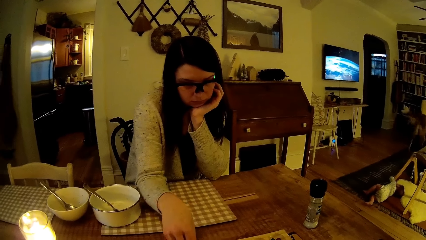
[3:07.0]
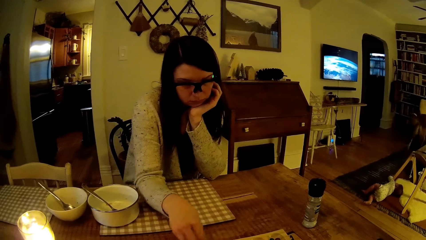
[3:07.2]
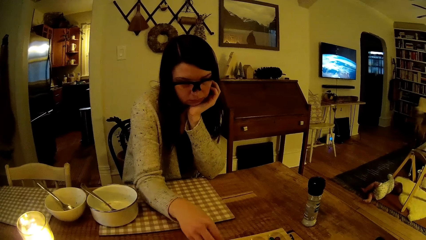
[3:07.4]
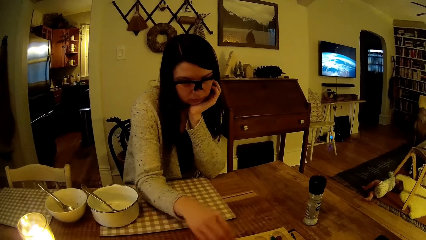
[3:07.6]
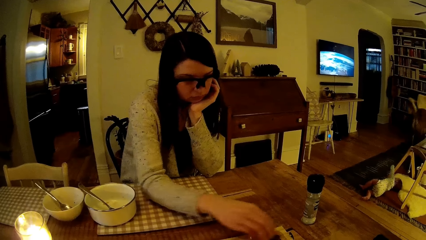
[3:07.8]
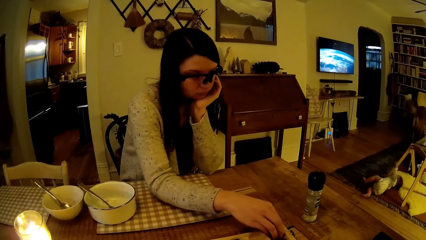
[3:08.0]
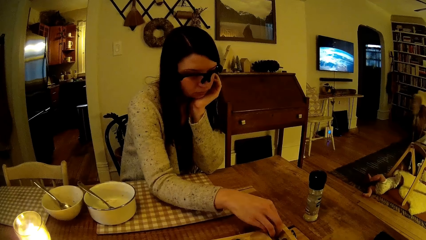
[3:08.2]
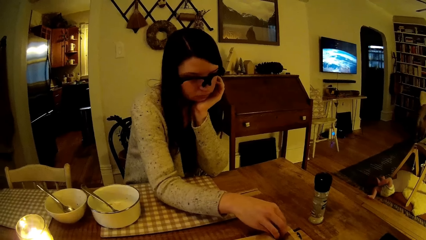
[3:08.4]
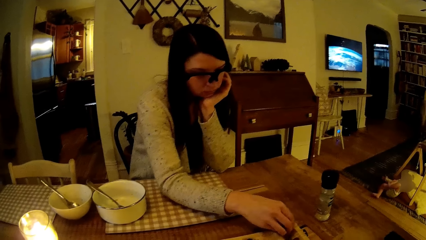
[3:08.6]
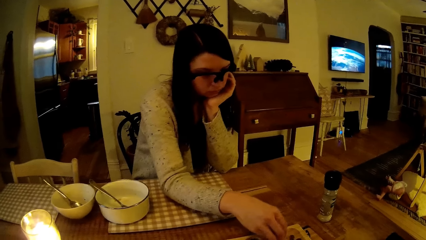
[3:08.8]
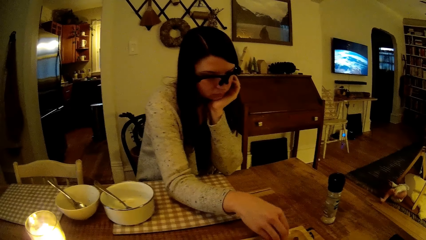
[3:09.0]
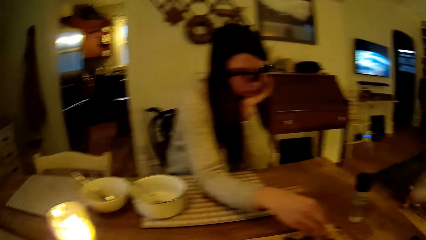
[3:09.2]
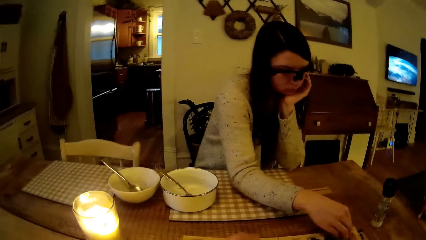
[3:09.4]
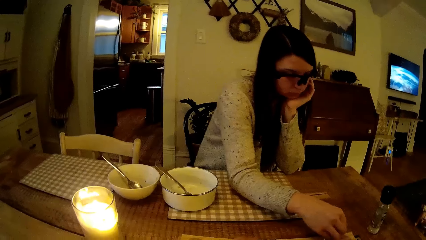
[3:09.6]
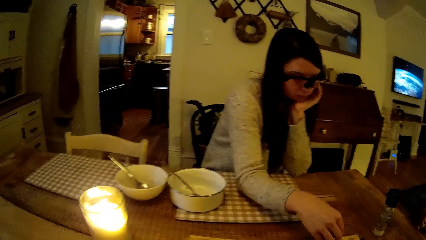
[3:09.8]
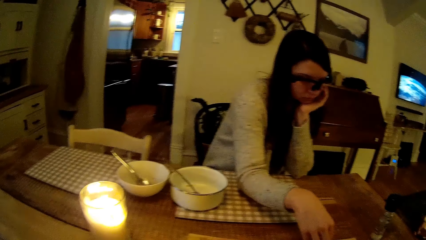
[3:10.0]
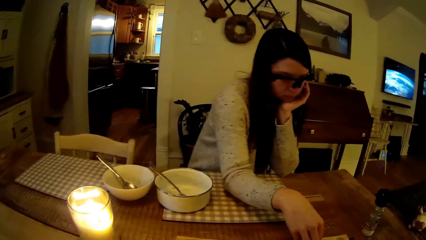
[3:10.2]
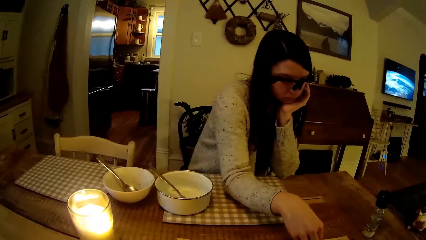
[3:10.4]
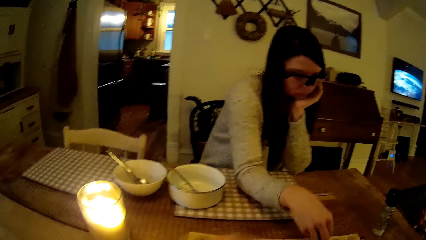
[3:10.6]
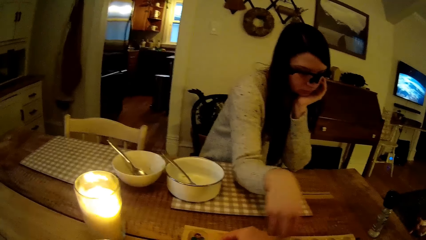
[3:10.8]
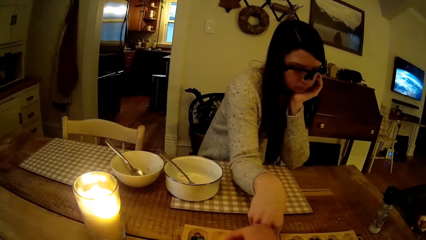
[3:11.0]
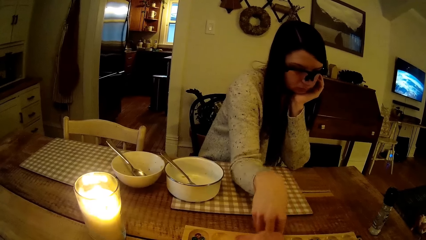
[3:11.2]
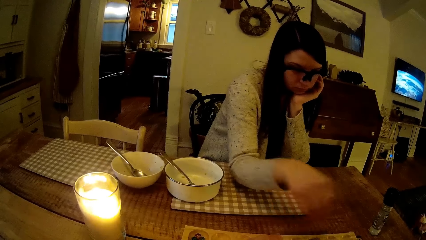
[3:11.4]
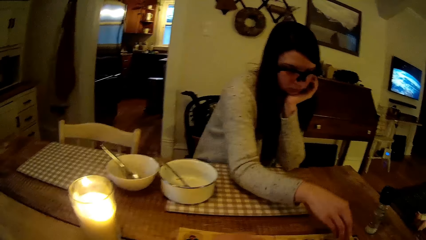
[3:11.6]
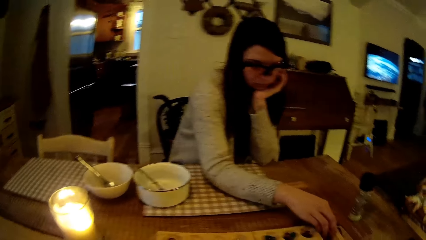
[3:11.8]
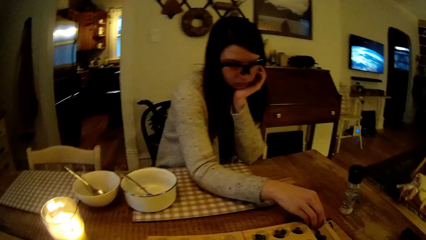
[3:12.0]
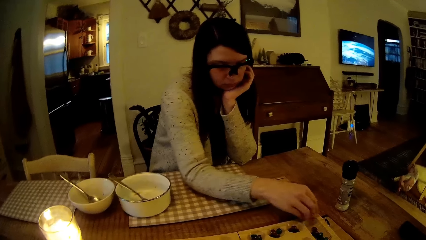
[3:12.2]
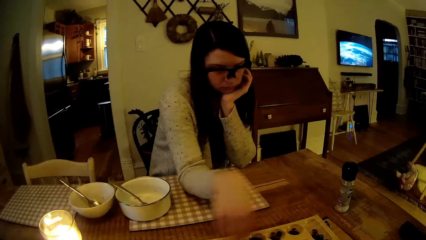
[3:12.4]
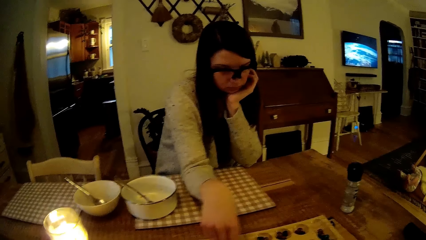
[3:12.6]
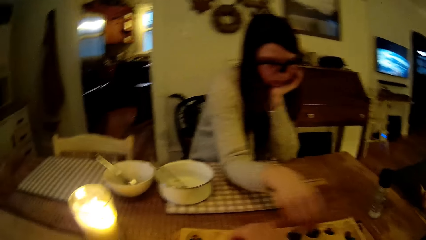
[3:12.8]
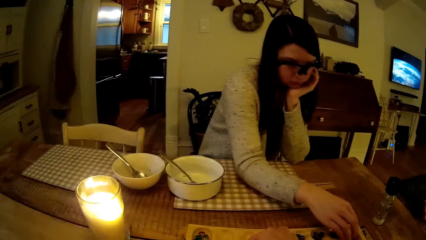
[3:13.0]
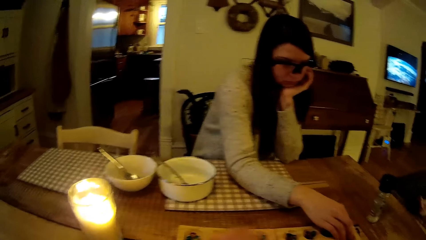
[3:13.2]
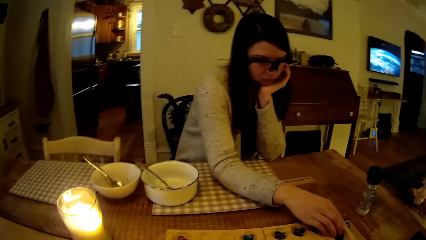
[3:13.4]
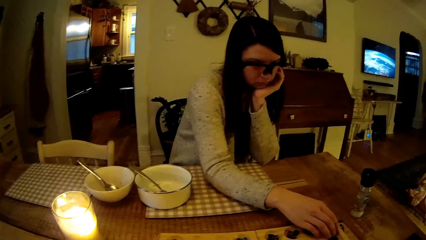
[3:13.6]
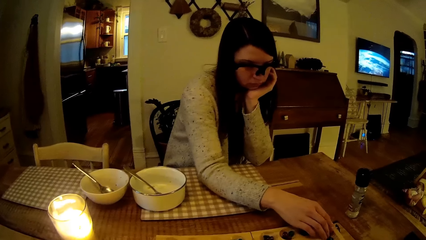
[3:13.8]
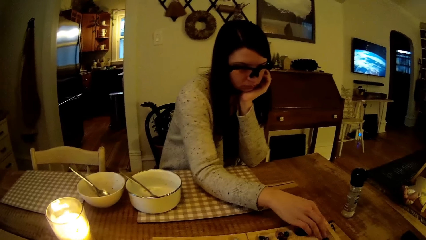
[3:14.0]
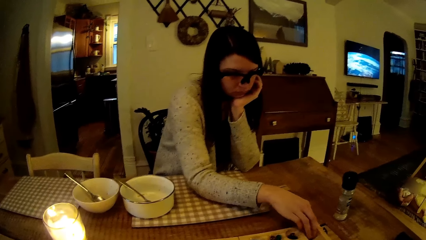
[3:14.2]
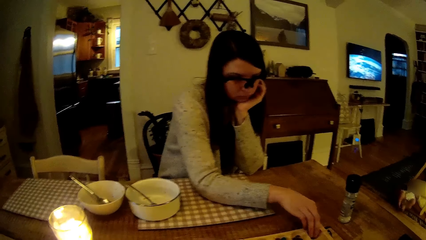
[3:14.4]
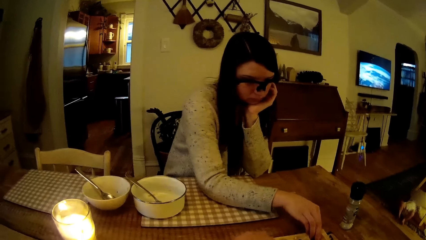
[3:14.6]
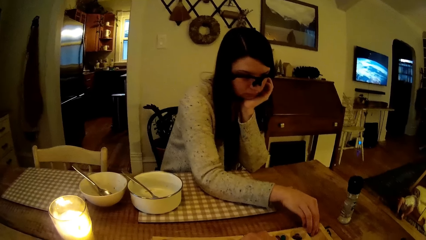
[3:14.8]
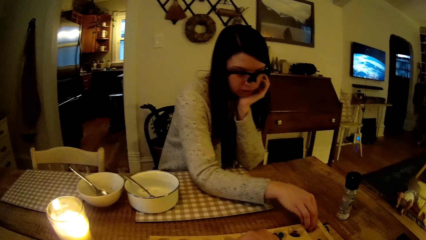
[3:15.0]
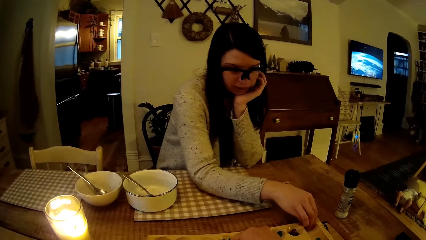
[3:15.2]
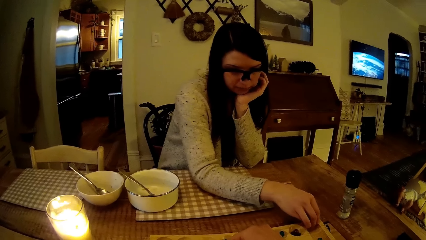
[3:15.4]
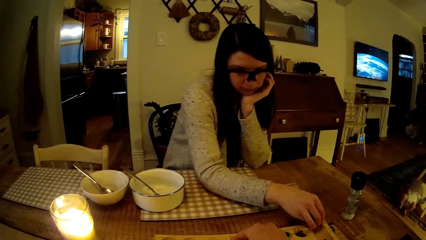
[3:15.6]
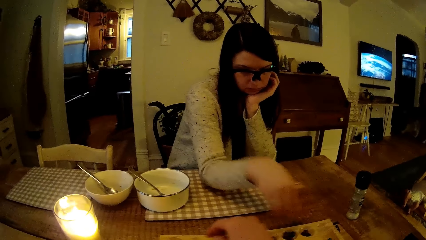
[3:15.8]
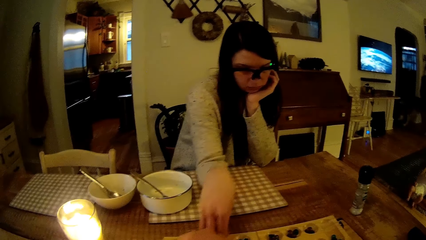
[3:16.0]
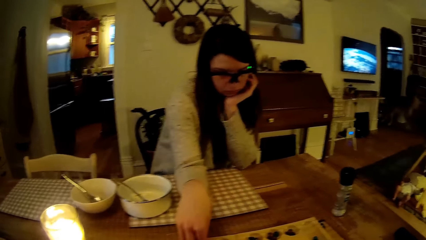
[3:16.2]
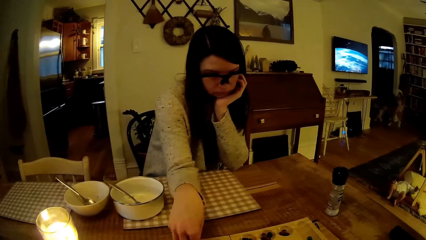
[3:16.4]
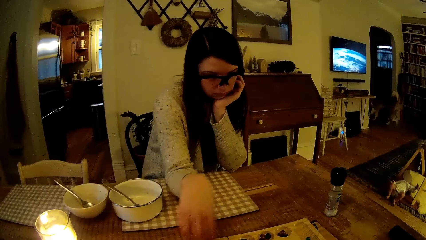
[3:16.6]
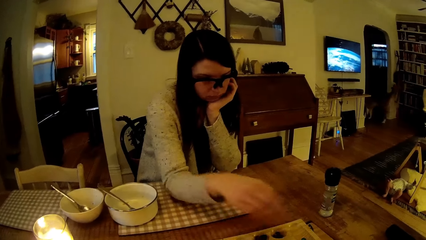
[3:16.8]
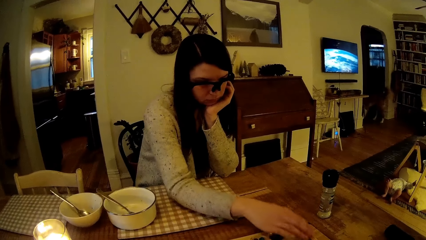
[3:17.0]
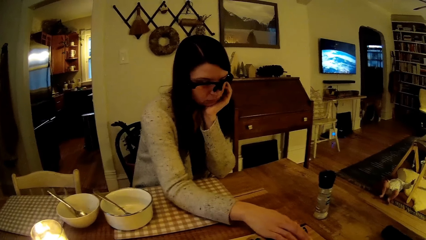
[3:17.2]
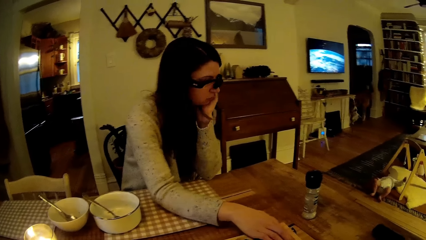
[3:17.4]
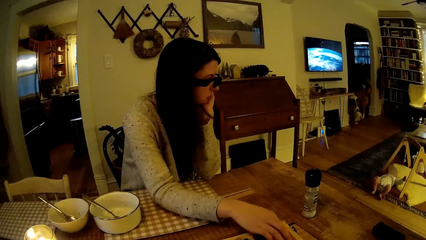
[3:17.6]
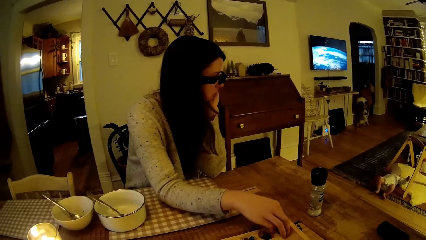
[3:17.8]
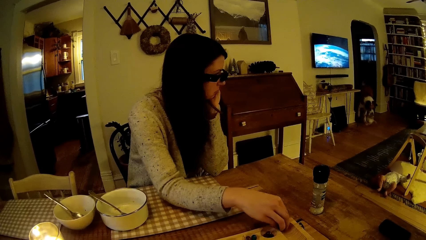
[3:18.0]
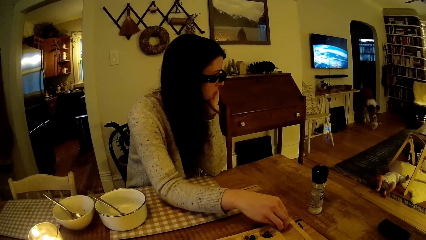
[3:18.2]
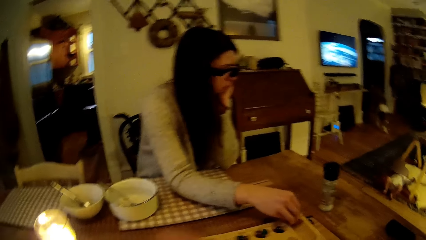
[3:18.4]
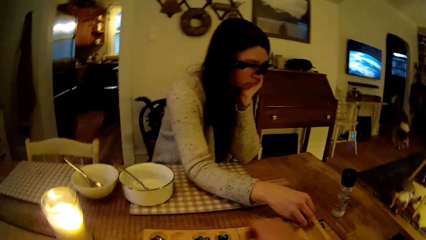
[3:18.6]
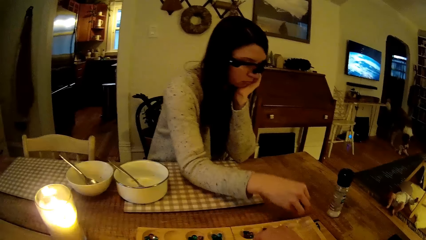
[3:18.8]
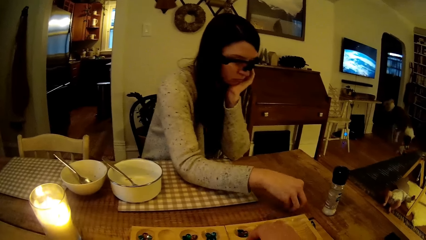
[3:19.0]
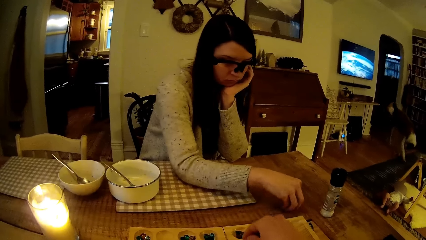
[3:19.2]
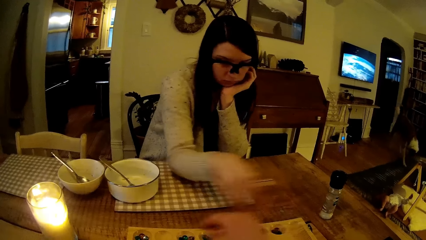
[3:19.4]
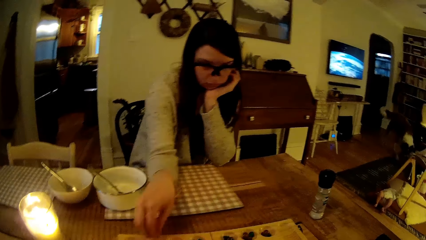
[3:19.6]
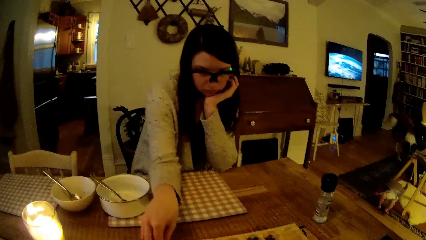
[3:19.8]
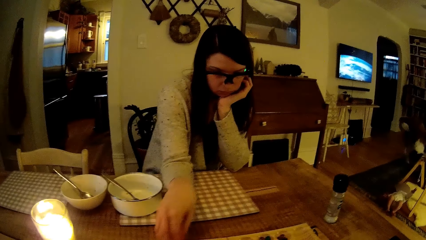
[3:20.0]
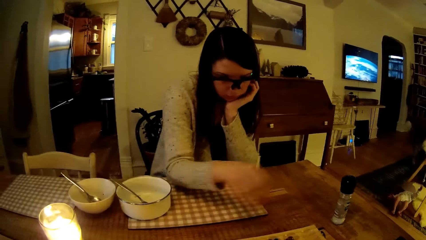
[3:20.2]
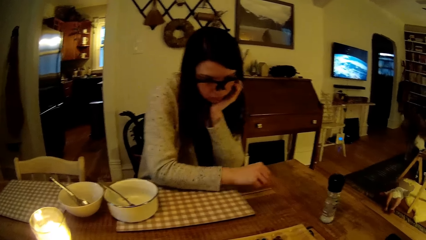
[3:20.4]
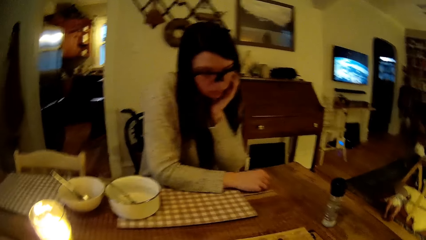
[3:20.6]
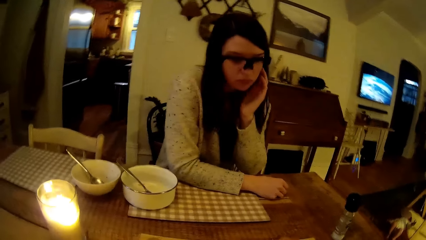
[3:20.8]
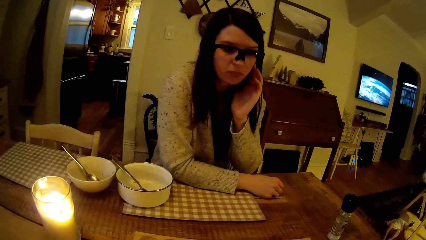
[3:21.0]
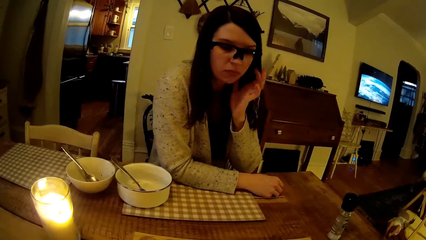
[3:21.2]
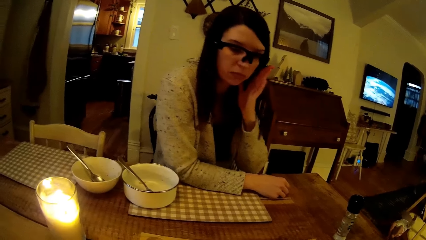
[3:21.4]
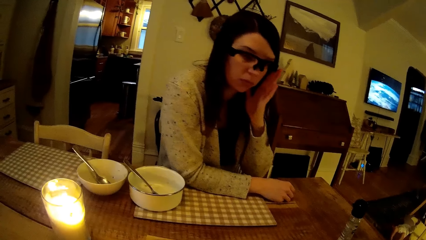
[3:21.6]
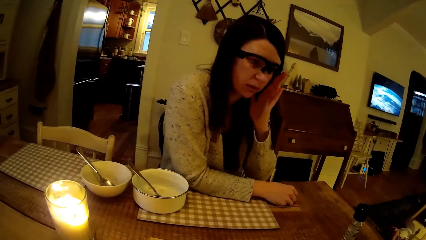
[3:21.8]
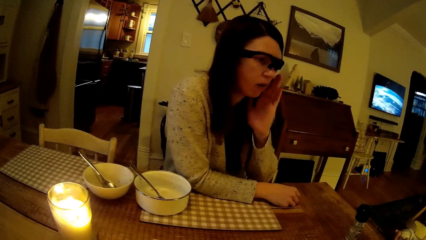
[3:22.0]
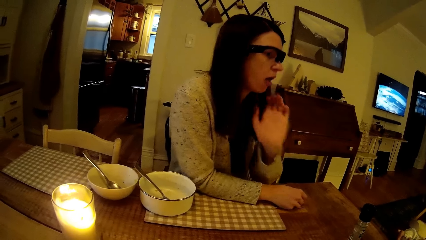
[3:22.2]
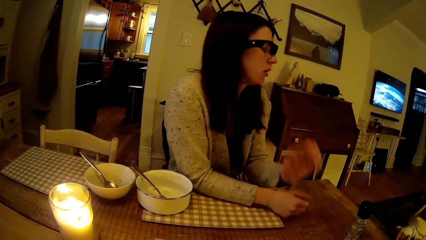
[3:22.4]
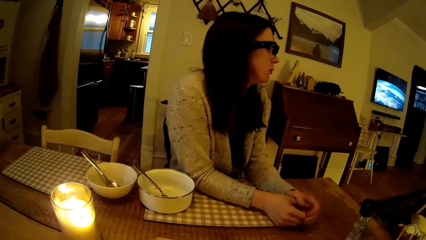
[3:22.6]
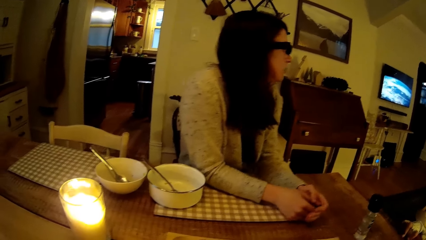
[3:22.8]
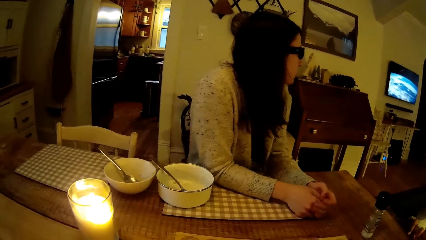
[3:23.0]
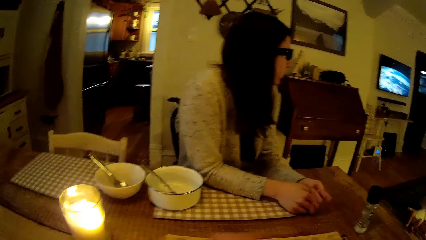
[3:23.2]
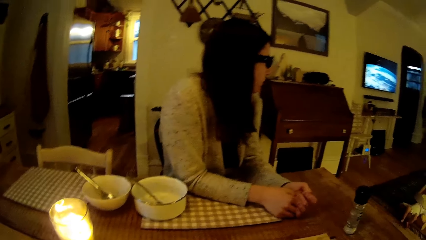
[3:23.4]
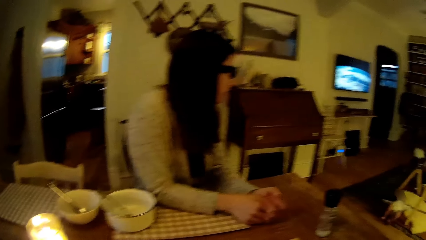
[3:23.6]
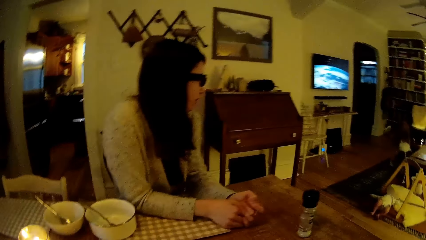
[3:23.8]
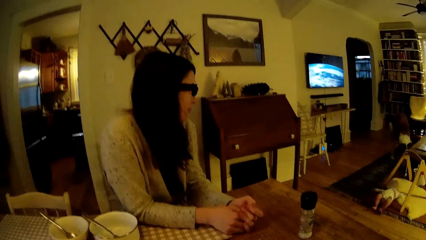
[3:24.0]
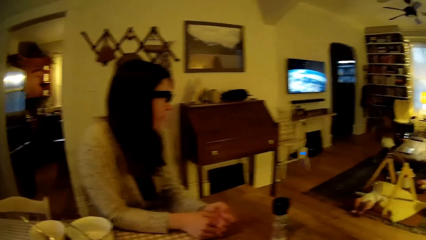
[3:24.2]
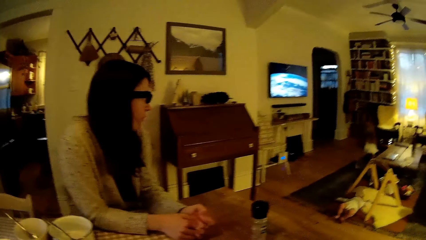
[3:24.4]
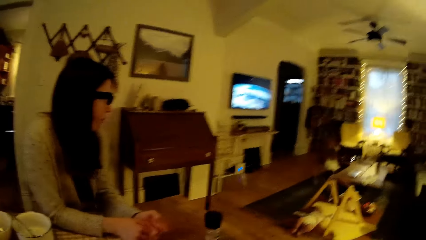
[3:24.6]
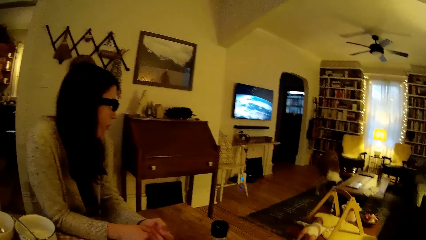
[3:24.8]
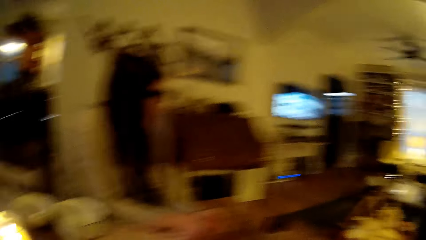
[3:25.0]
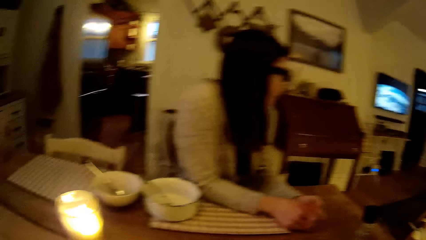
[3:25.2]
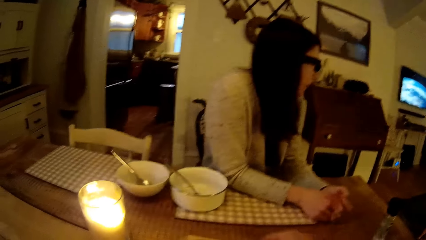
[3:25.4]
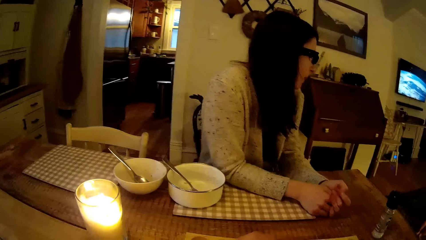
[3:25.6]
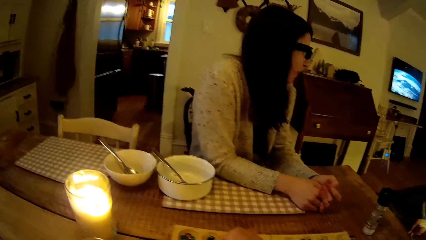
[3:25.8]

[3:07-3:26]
A woman moves some balls on the board with her right hand. The camera wearer moves the balls on the board with his right hand. The woman adjusts the pair of sunglasses on her face with her left hand.
